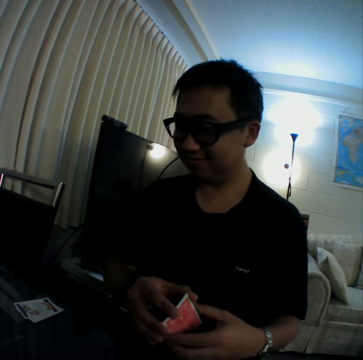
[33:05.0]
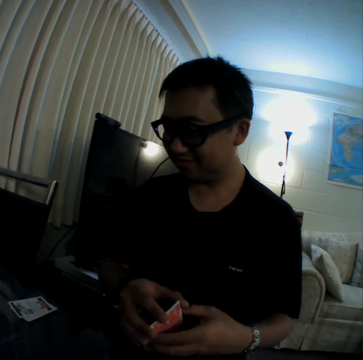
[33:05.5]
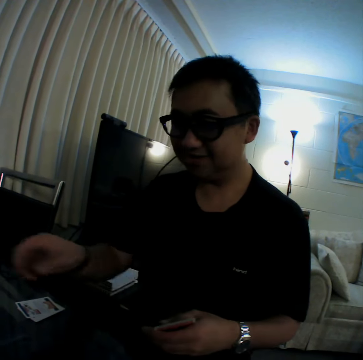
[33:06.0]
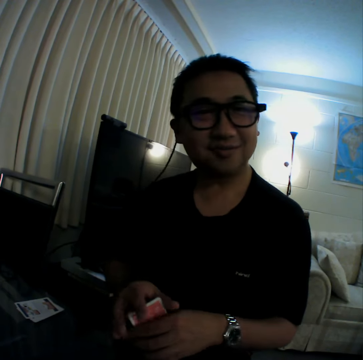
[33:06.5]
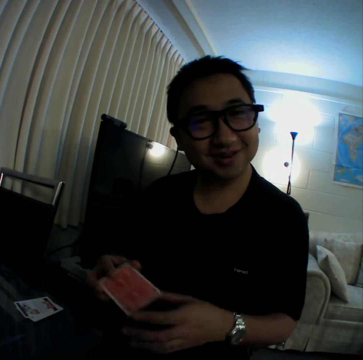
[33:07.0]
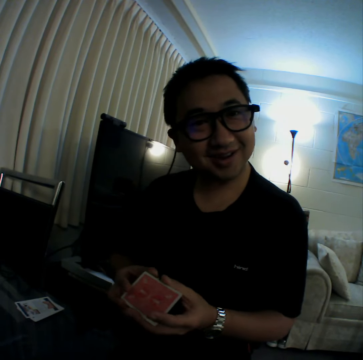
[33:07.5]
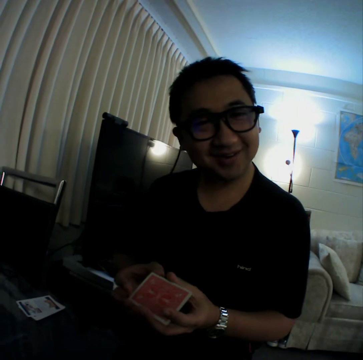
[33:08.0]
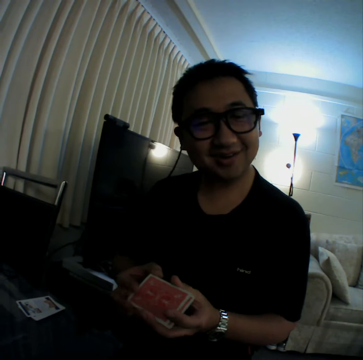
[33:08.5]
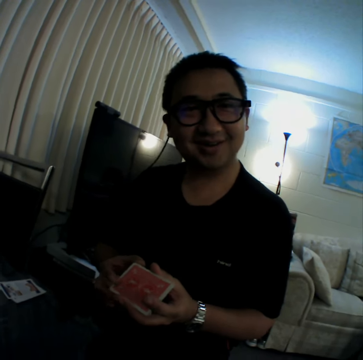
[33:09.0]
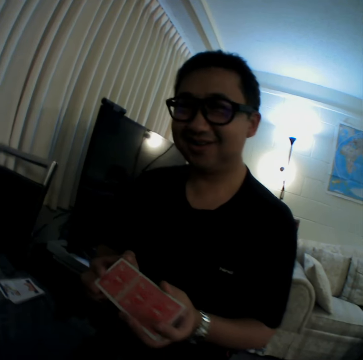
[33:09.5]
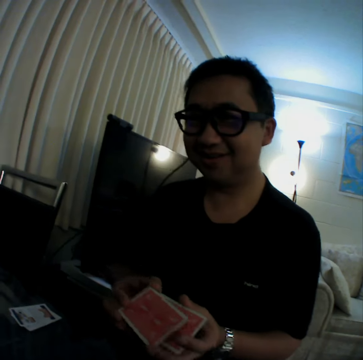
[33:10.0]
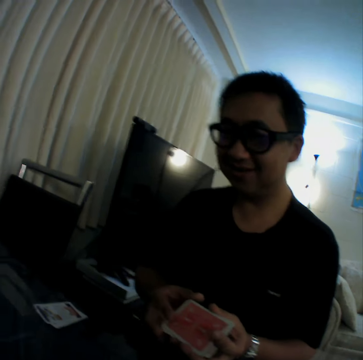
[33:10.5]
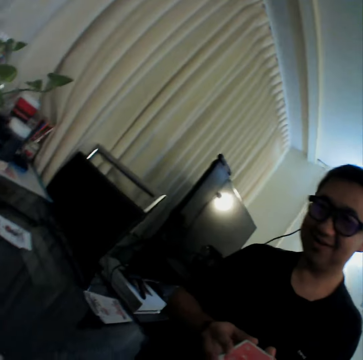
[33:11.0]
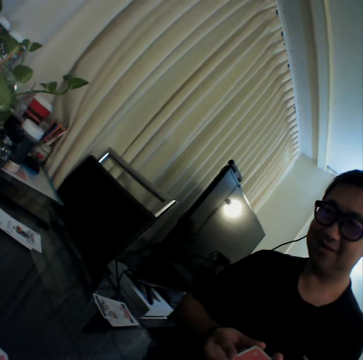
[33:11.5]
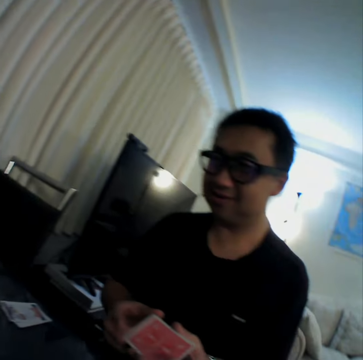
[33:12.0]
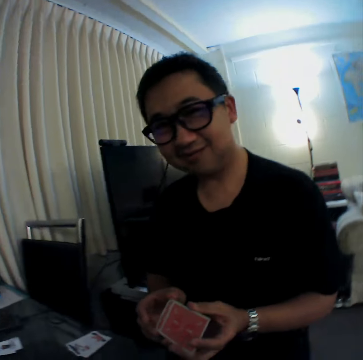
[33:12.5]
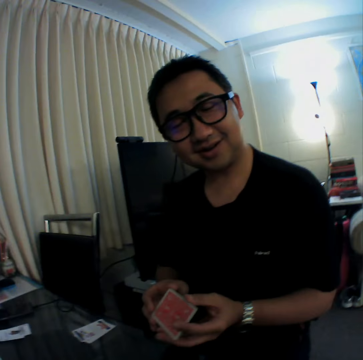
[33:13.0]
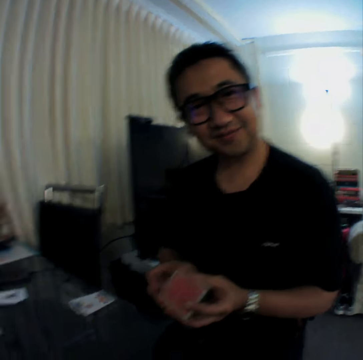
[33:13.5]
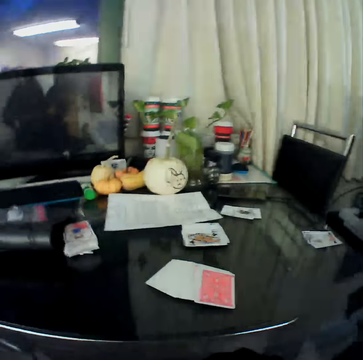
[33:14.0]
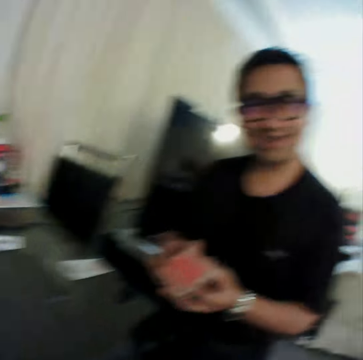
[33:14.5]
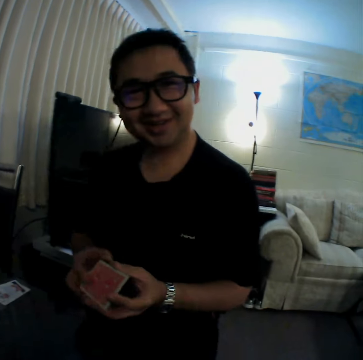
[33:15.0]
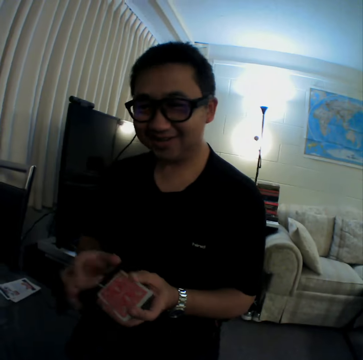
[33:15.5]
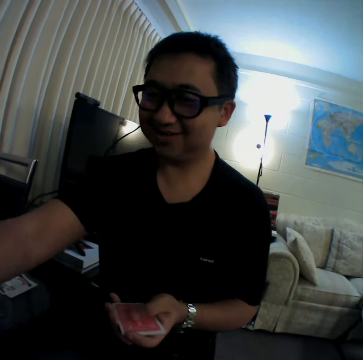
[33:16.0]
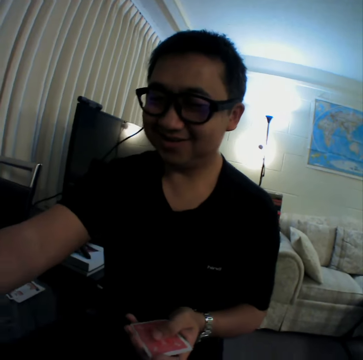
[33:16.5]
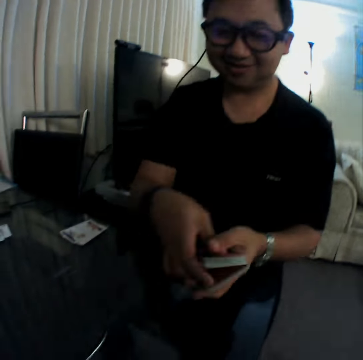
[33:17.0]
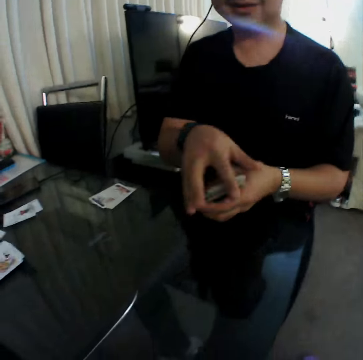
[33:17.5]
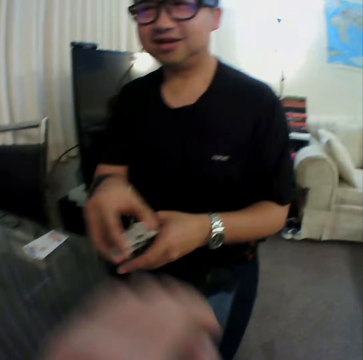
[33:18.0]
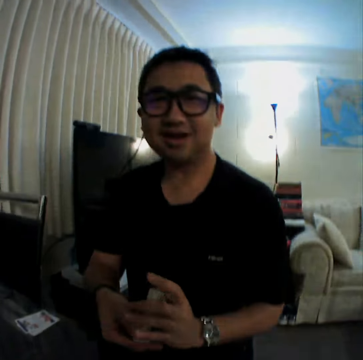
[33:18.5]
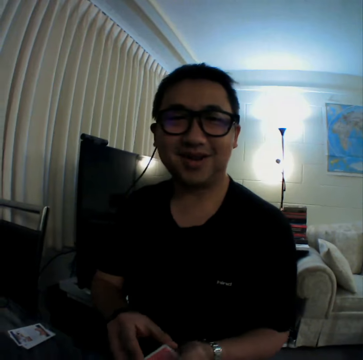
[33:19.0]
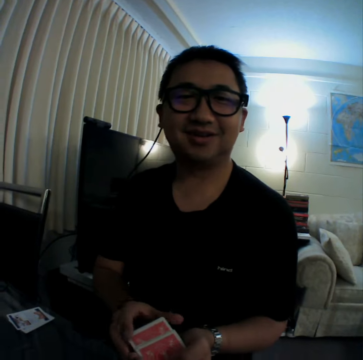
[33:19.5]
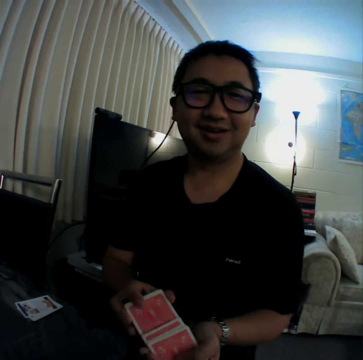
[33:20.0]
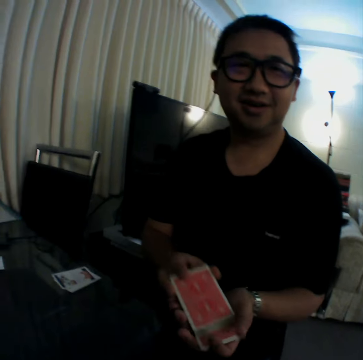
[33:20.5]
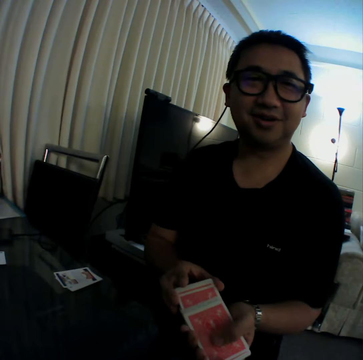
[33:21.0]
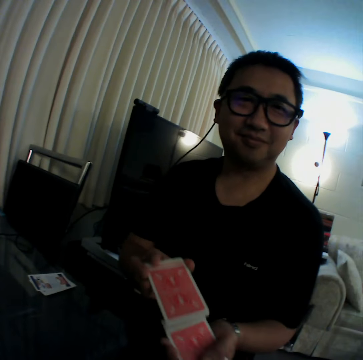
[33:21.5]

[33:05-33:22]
The man pulls his hand off the cards. He holds the cards with both hands. He shuffles the cards in his hands. He pulls his hand off the cards, picks cards, puts the card on the cards and holds the cards with both hands. He shuffles the cards.

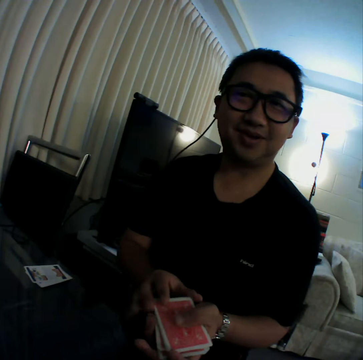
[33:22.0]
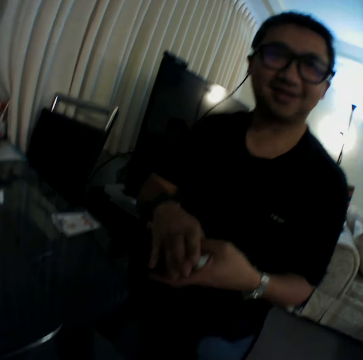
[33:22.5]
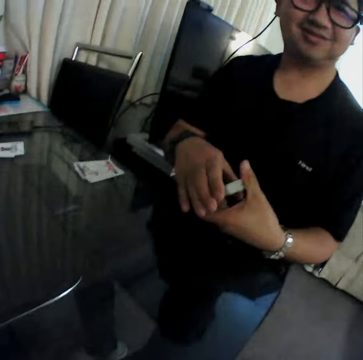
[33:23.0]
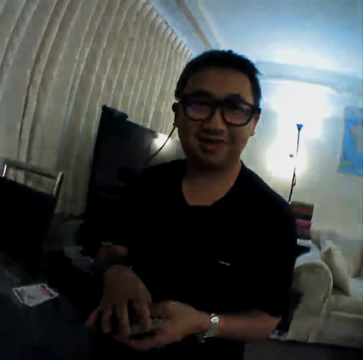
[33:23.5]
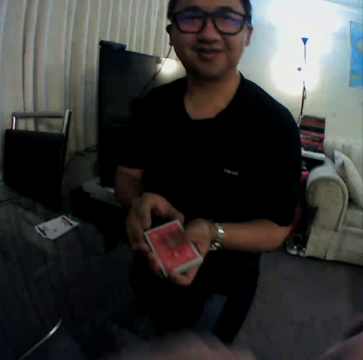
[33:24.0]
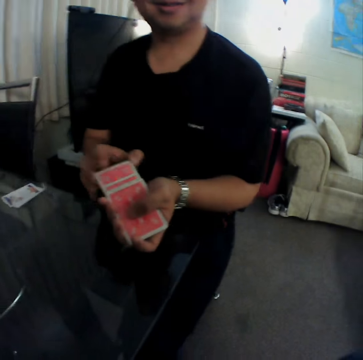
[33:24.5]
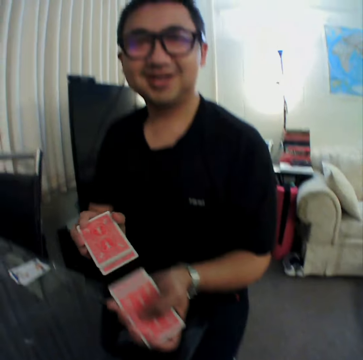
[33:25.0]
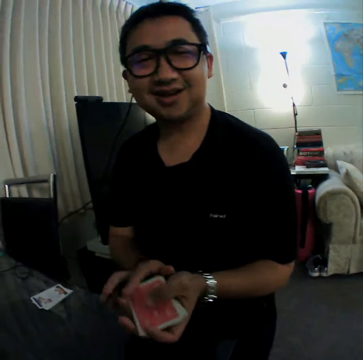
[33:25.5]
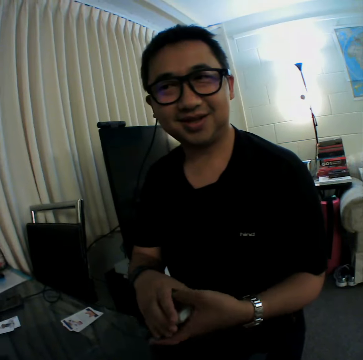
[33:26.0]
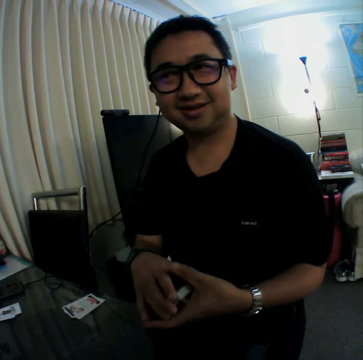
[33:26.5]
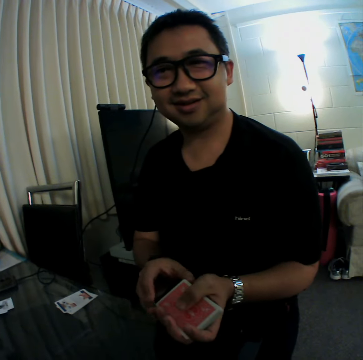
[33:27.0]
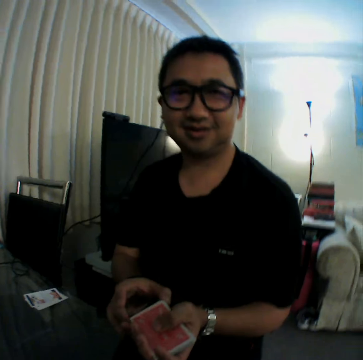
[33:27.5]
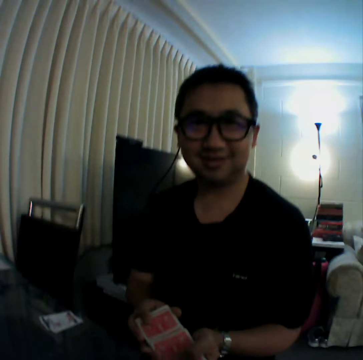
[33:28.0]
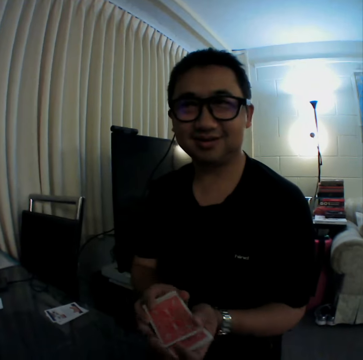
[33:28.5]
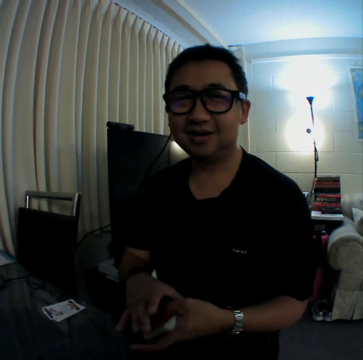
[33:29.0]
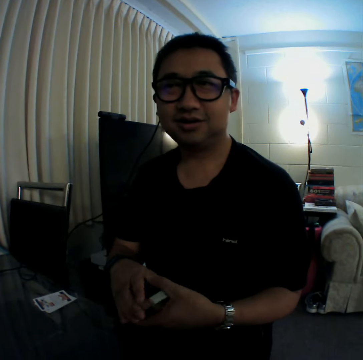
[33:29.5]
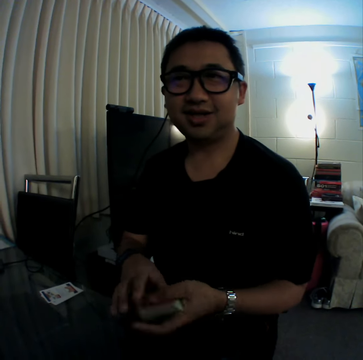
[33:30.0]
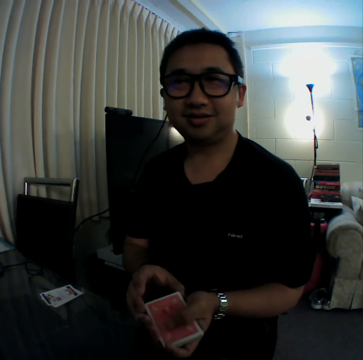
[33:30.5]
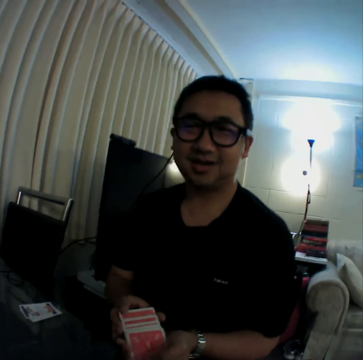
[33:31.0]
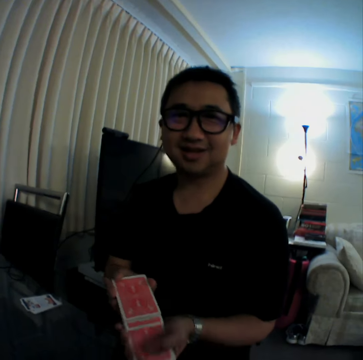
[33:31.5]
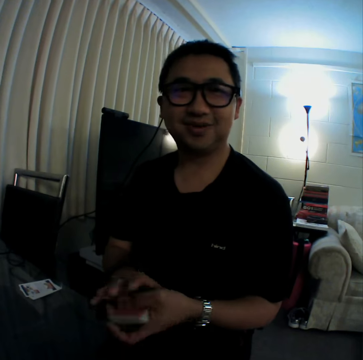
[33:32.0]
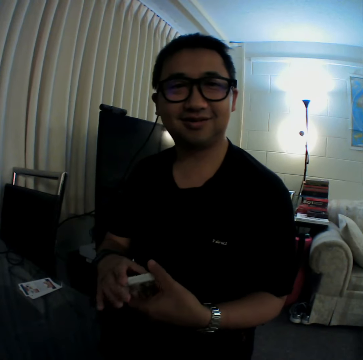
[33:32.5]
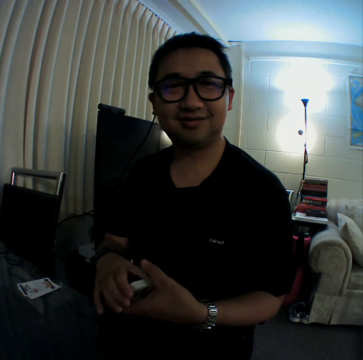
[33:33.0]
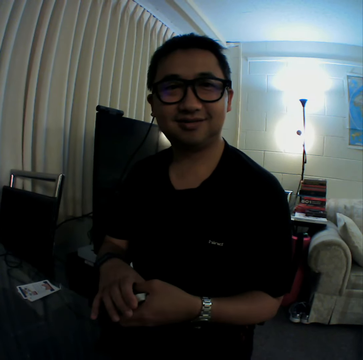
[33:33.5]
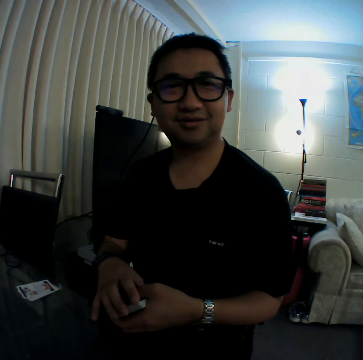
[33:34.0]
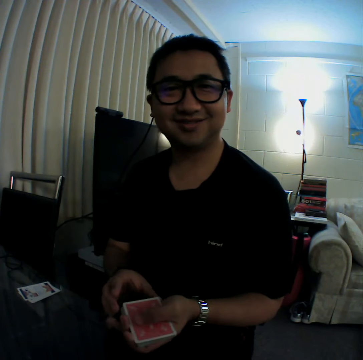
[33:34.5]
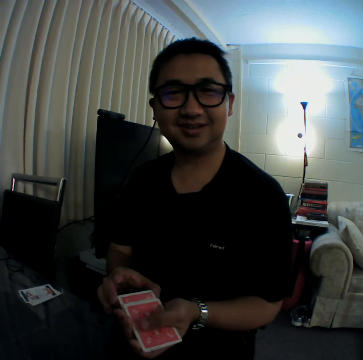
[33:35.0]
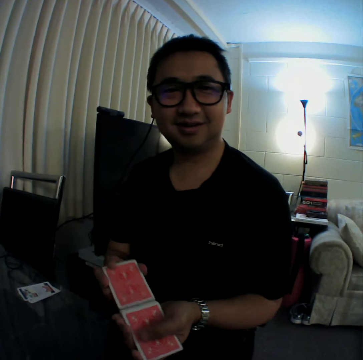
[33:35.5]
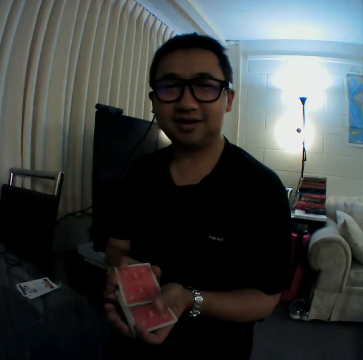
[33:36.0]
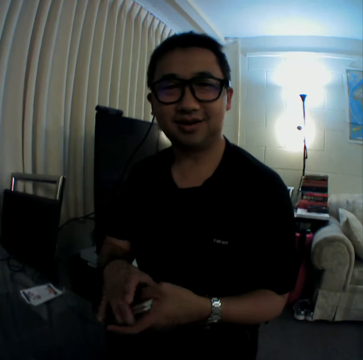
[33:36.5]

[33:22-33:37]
The man holds the cards with both hands. He shuffles the cards. He holds the cards with both hands. He shuffles the cards. He holds the cards with both hands. He shuffles the cards. He holds the cards with both hands. He shuffles the cards.

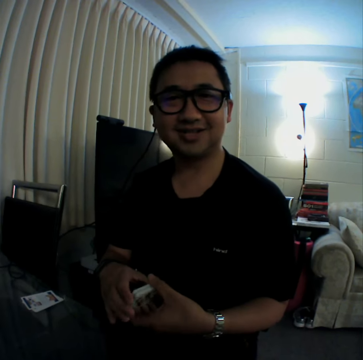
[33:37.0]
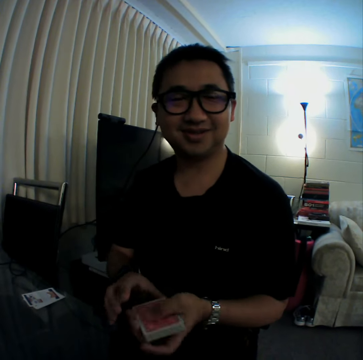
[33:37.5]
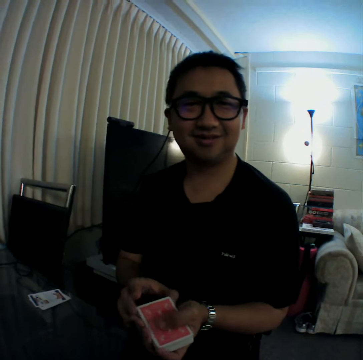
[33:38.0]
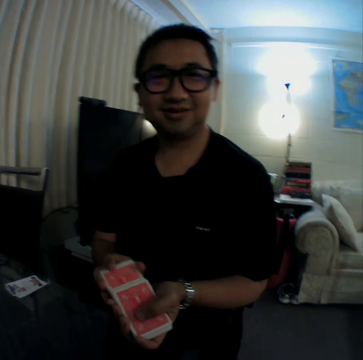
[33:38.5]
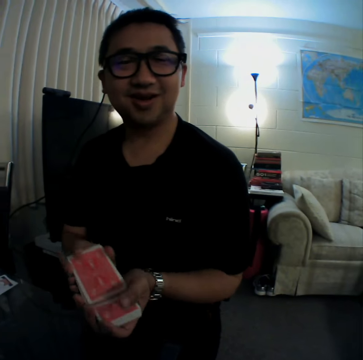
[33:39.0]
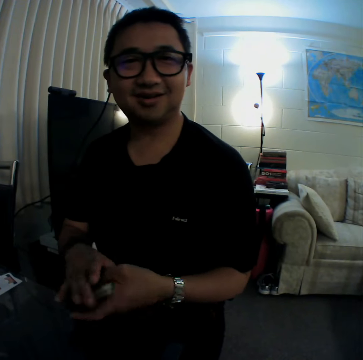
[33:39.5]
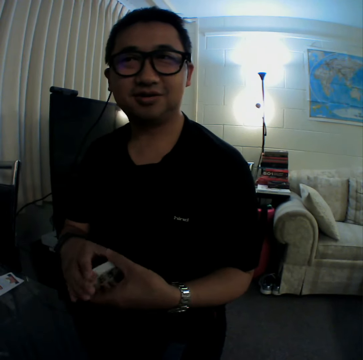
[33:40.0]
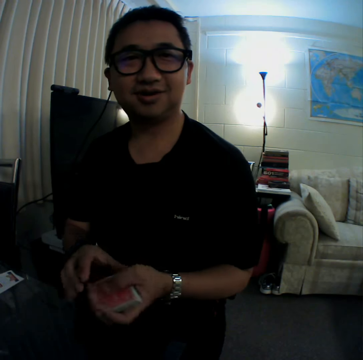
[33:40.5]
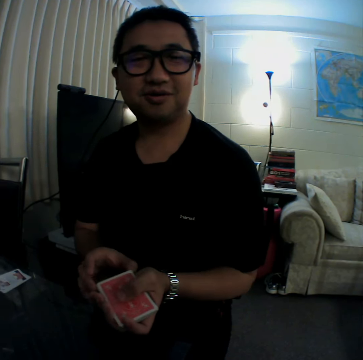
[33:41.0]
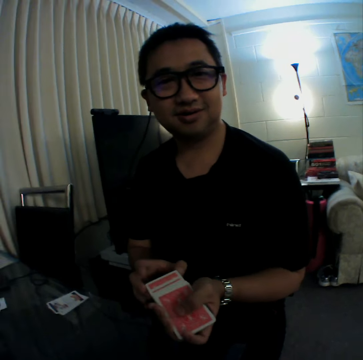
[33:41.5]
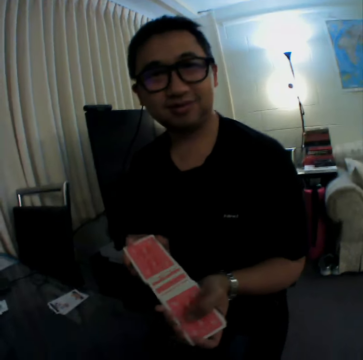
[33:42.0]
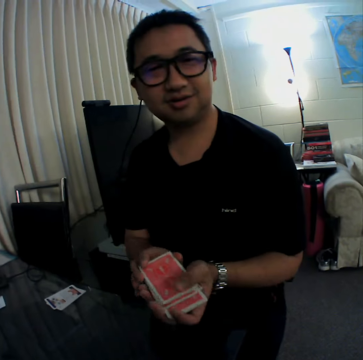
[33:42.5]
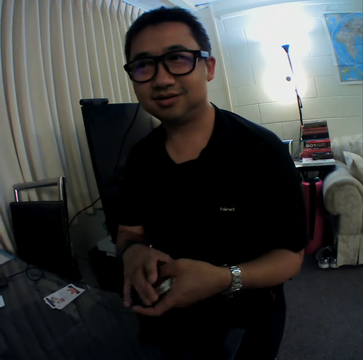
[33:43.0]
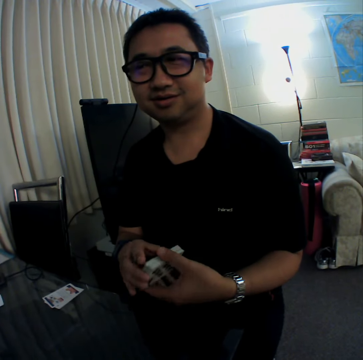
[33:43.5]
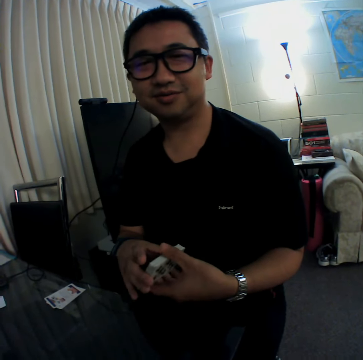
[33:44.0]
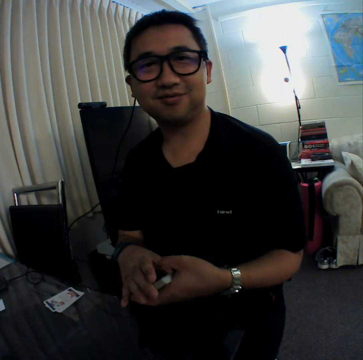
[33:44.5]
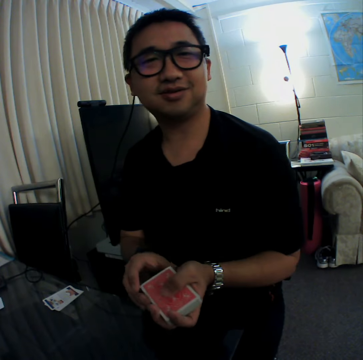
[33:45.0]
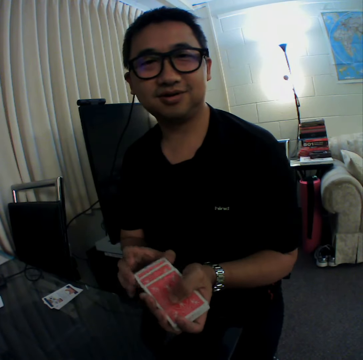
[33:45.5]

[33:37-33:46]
The man holds the cards with both hands. He shuffles the cards. He holds the cards with both hands.
